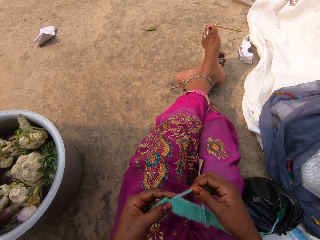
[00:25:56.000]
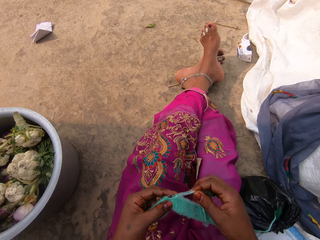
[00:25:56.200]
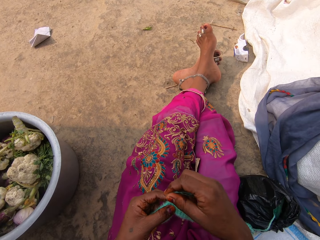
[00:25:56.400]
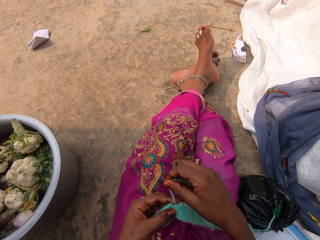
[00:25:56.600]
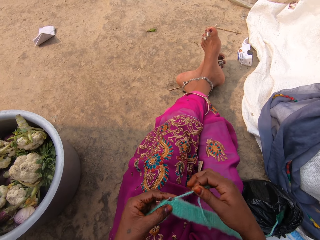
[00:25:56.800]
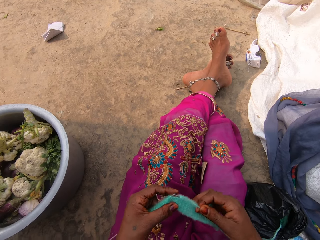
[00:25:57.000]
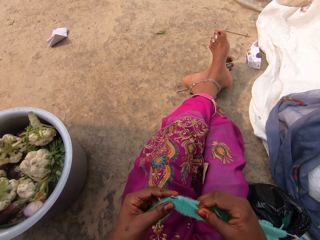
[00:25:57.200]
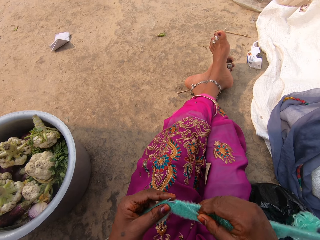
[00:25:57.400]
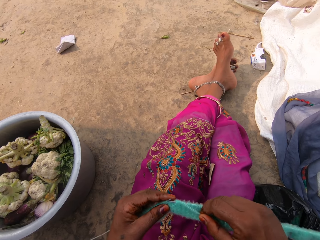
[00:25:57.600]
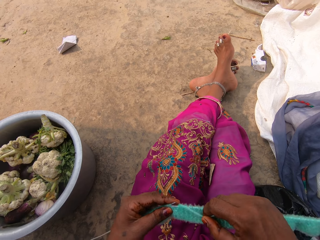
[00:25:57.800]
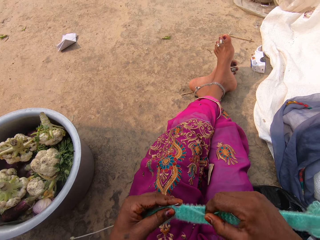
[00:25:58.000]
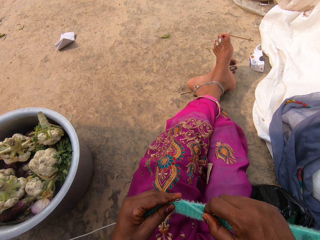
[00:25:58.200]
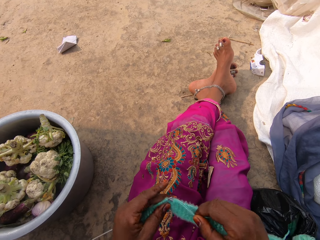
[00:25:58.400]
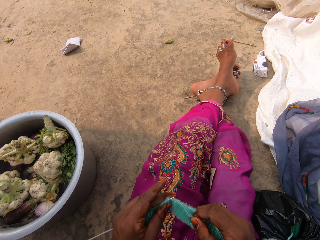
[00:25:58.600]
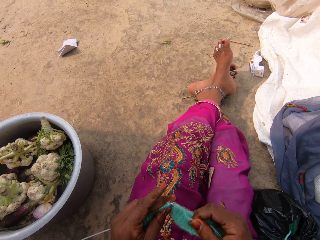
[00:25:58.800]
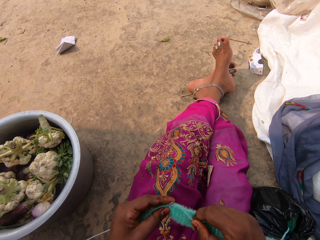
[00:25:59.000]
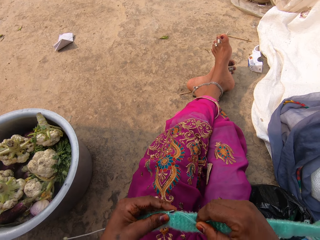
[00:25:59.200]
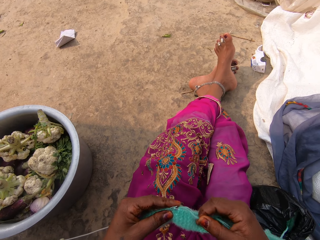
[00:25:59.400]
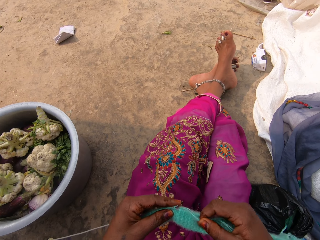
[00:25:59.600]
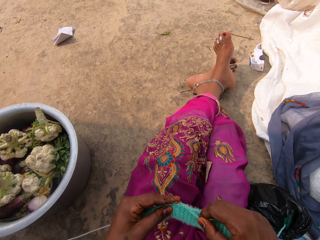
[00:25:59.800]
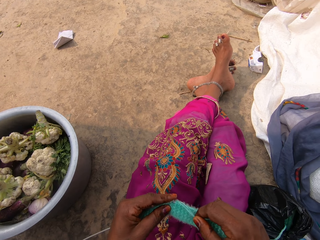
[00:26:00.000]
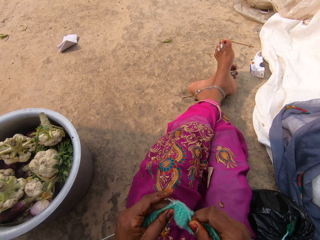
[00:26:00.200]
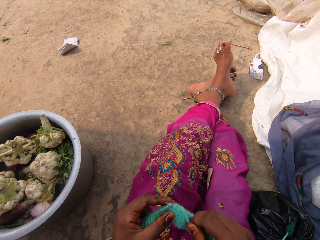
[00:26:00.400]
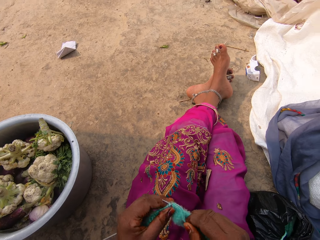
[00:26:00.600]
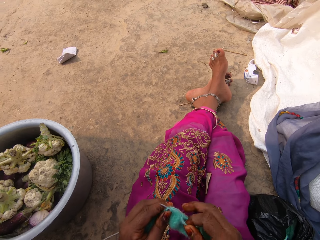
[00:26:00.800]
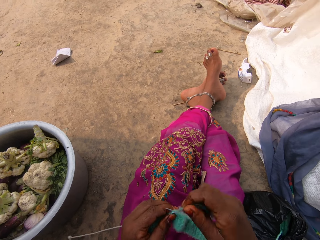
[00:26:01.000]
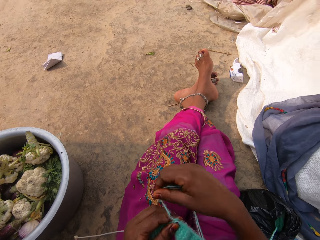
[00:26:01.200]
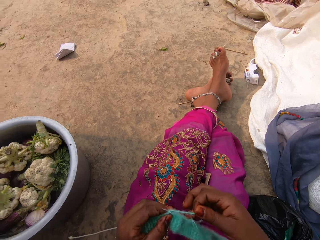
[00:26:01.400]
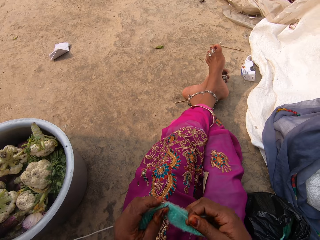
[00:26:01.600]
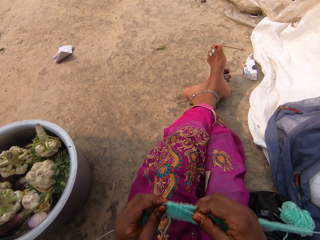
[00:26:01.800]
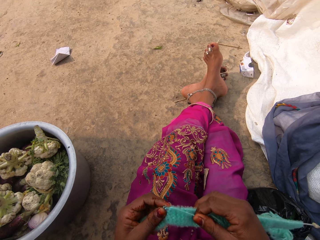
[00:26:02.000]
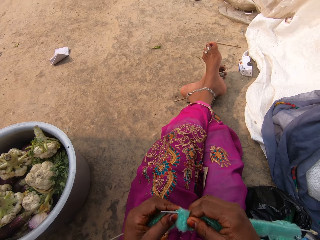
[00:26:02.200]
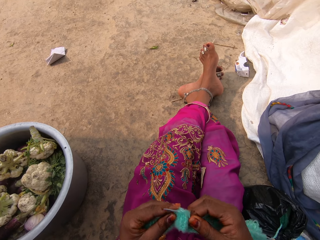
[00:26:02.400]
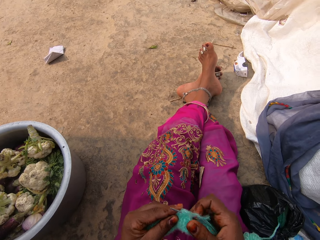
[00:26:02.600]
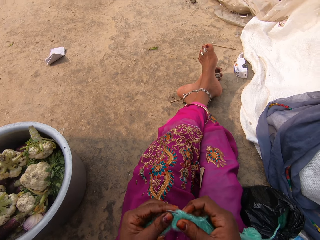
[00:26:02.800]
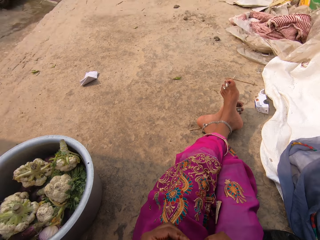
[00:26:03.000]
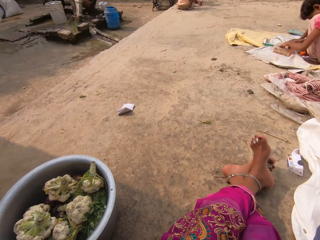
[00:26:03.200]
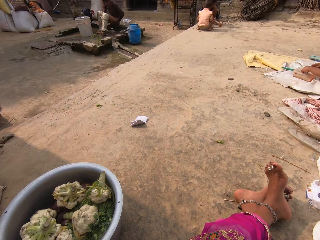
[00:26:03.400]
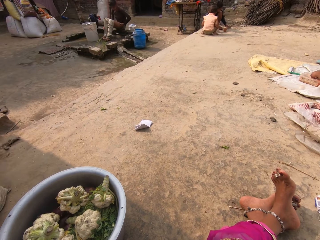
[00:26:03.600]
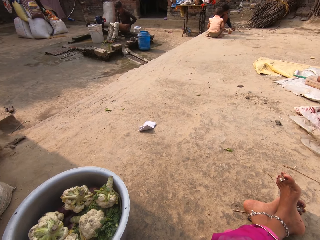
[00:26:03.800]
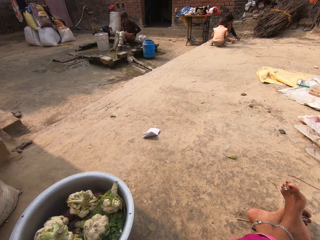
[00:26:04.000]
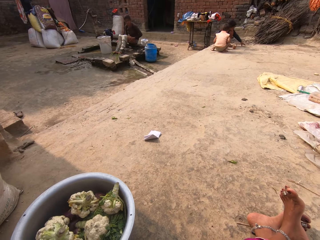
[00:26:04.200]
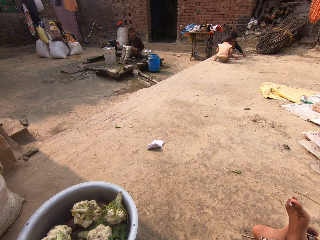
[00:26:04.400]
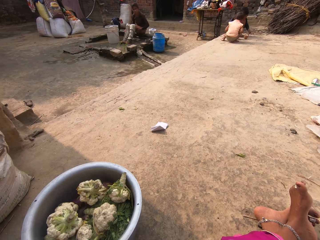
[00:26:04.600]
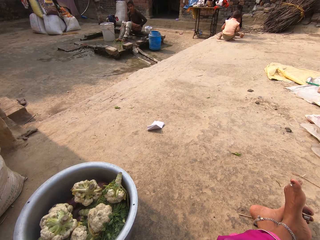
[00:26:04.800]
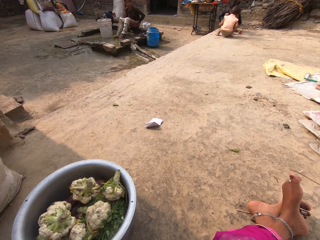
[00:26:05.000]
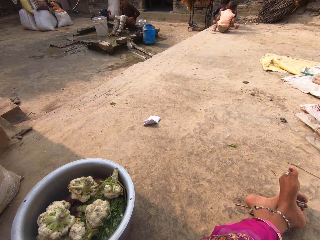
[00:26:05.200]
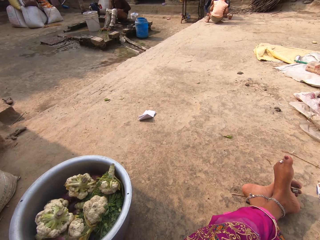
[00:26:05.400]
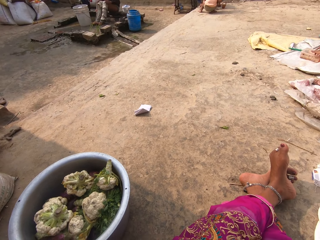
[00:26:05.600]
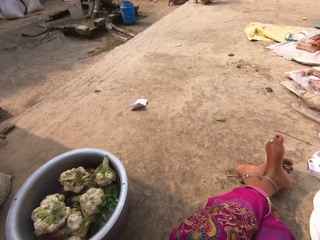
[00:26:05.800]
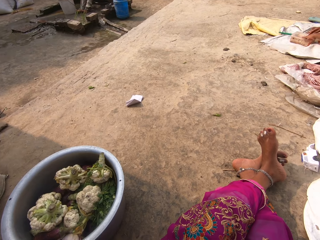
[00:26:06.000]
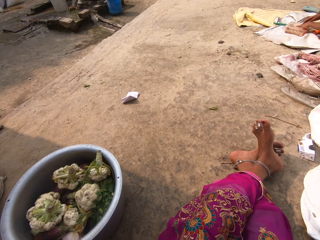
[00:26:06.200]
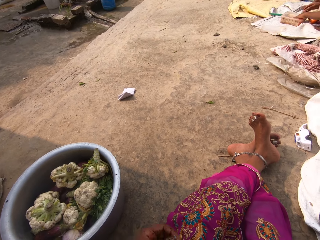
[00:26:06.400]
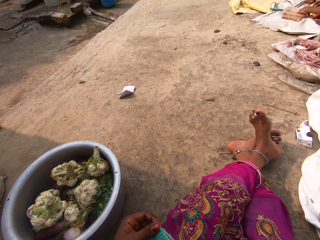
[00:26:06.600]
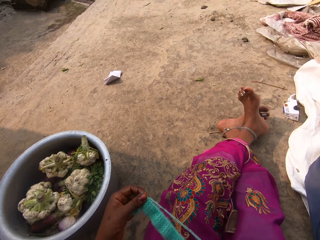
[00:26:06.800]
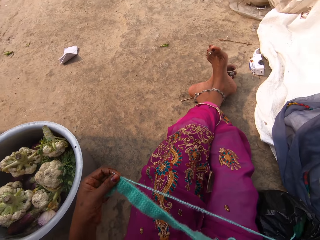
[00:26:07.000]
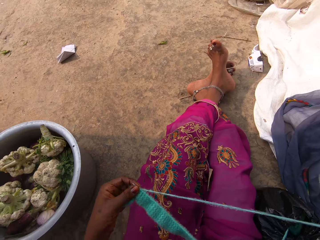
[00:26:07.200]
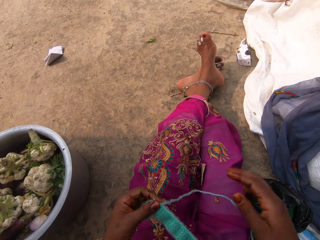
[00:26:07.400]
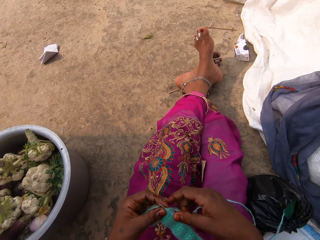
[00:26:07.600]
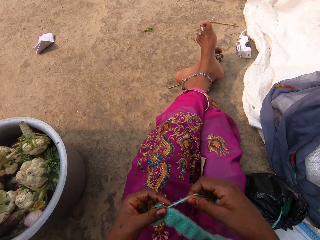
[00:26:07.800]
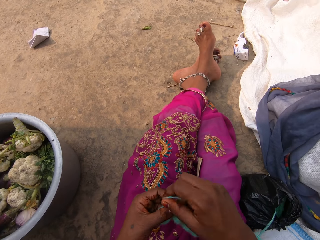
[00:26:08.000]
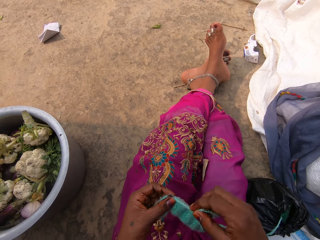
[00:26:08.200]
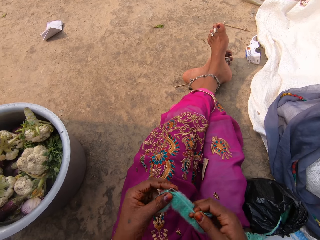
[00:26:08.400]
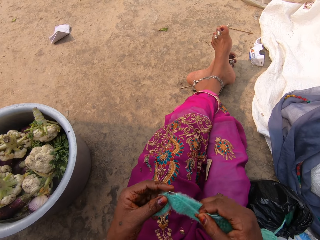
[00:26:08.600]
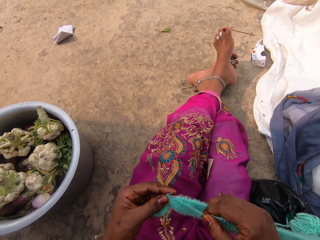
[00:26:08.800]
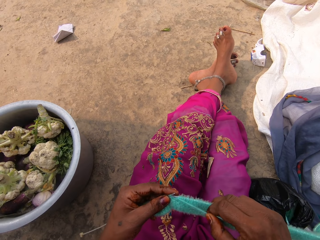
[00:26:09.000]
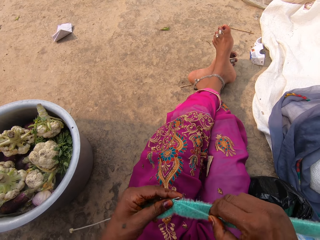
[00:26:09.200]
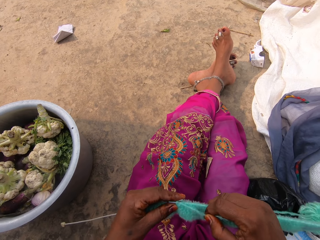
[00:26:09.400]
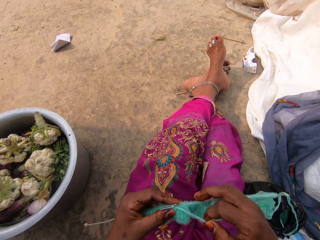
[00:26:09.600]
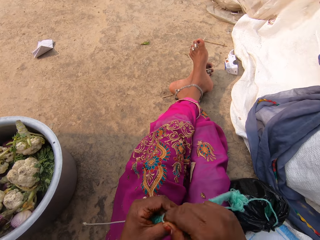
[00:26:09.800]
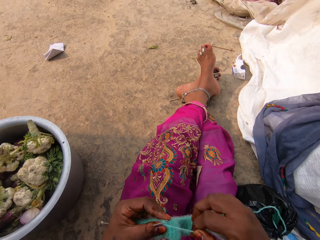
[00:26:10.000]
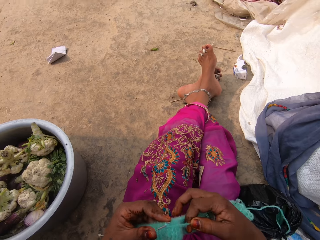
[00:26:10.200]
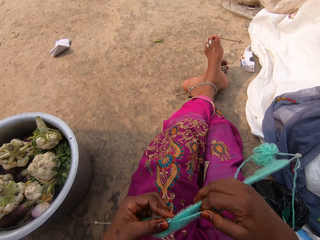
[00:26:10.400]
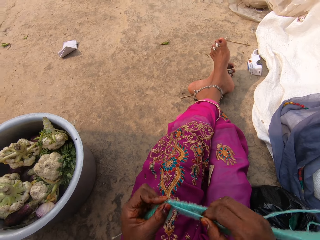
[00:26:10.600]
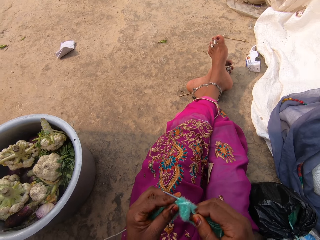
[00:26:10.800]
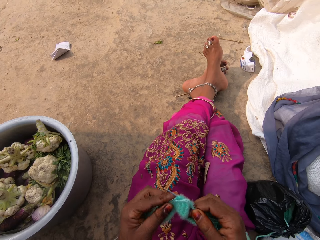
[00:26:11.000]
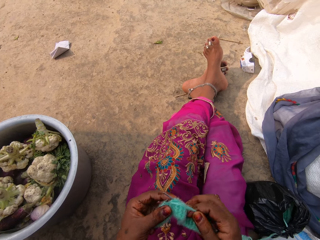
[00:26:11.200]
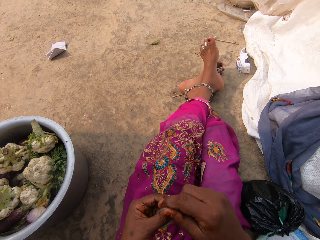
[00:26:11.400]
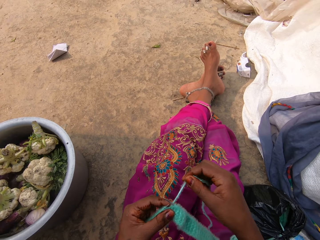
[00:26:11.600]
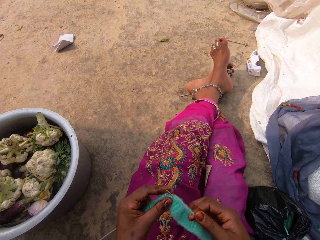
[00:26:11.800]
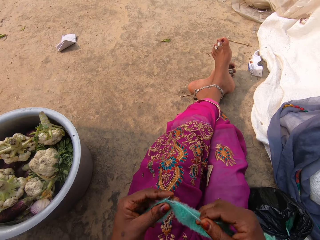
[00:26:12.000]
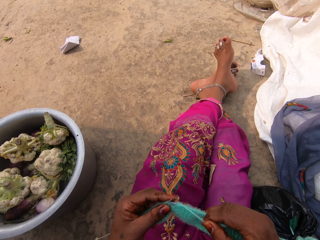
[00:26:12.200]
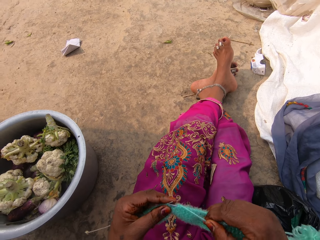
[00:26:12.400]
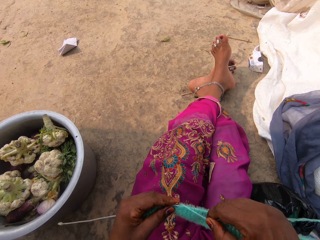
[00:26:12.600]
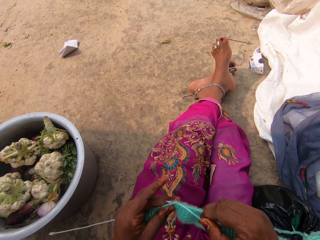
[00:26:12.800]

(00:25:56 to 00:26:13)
The camera wearer sews the yarn with a crochet needle. They look around the compound. They talk to a person and another person. They pull a fabric and drop the yarn. They sew the yarn with the crochet needle. They knit the fabric.

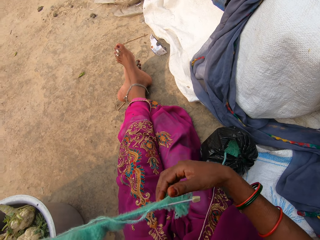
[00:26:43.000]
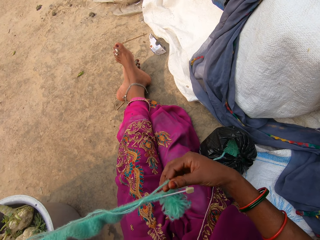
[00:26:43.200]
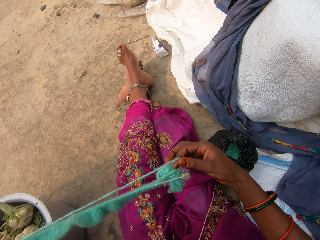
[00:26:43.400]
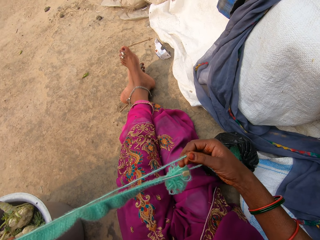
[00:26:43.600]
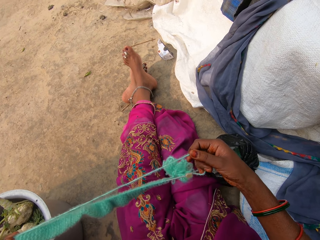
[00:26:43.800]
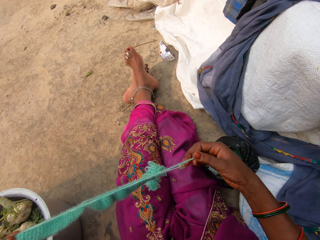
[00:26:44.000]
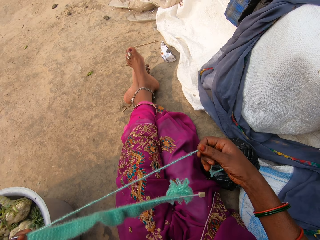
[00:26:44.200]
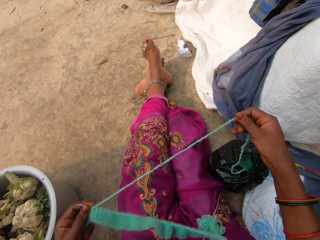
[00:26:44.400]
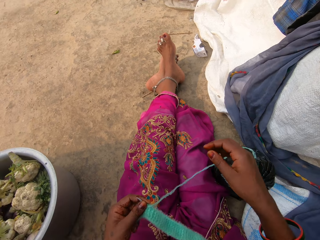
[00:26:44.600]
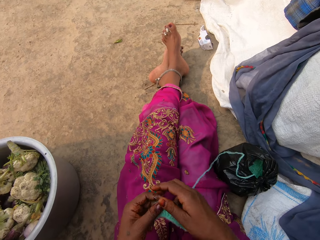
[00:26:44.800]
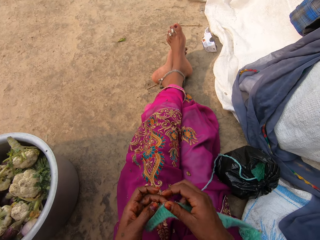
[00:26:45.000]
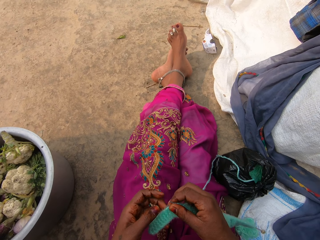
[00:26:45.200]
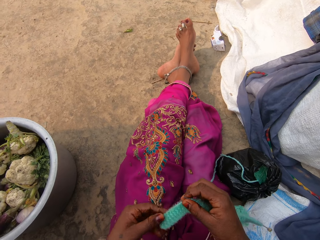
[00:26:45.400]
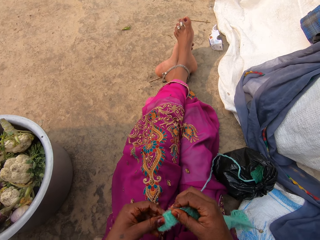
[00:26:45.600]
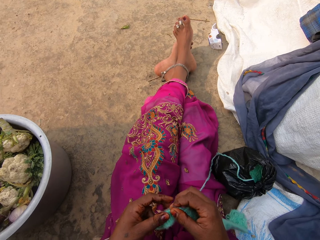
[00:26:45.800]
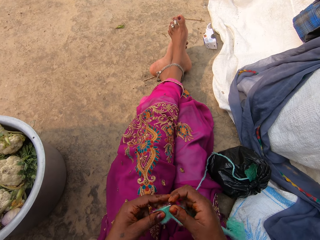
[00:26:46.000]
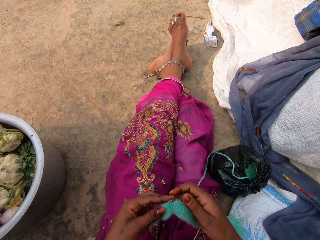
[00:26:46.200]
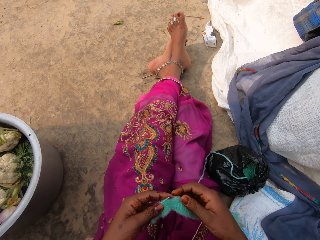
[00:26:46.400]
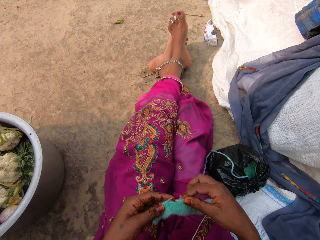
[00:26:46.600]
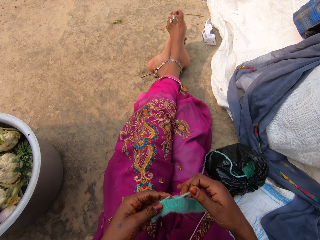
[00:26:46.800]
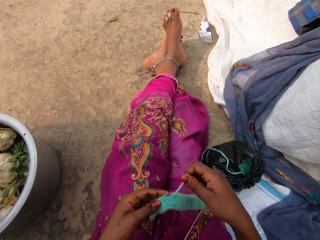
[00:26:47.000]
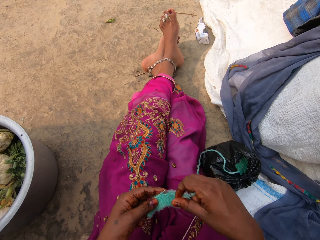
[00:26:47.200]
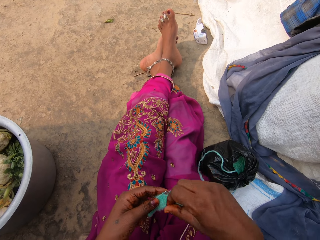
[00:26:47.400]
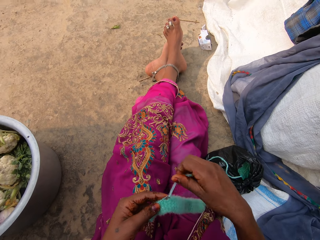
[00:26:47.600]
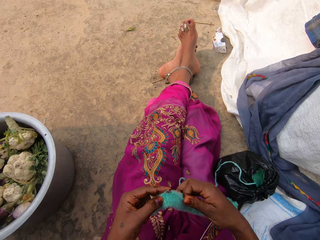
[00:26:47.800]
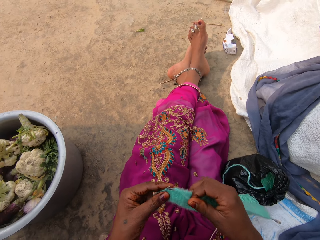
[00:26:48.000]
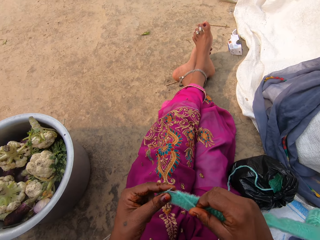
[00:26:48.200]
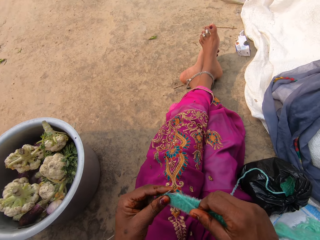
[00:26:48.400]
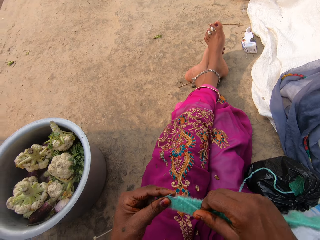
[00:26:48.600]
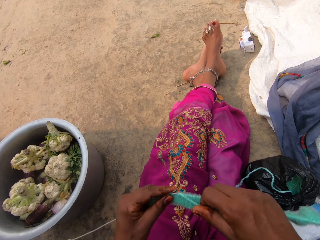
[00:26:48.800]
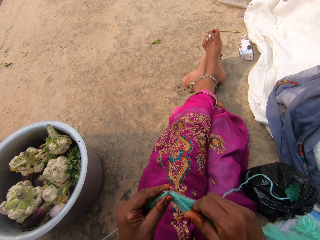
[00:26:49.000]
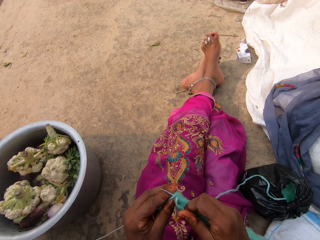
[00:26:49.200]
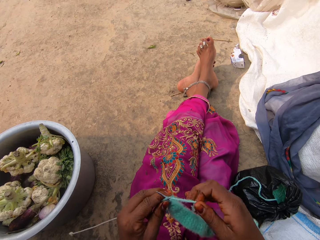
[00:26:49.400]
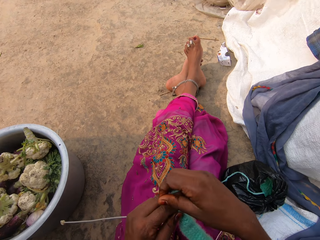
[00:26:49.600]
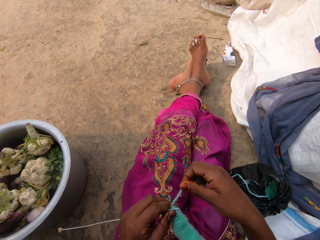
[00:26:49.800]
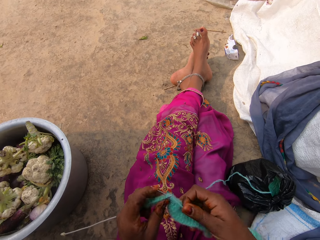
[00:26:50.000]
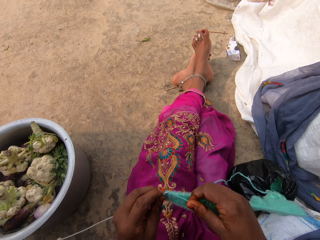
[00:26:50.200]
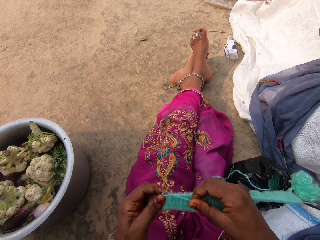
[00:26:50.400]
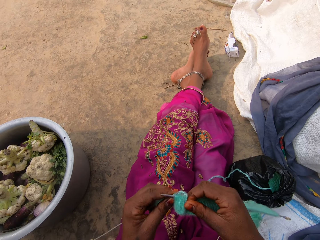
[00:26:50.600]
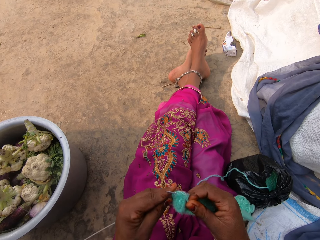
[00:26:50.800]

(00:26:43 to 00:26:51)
The camera wearer drops a yarn. They hold a fabric with both hands. They knit the fabric. They sew the yarn with a crochet needle.
